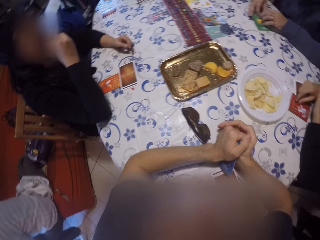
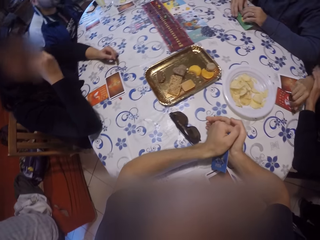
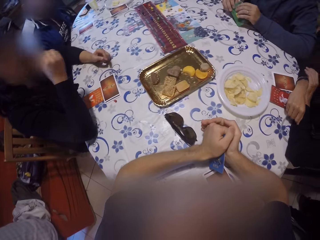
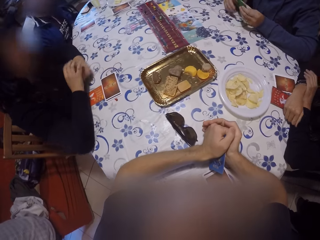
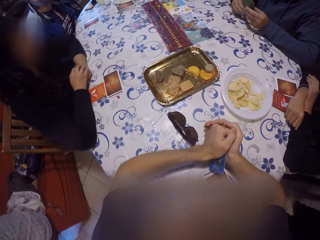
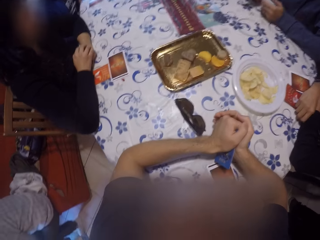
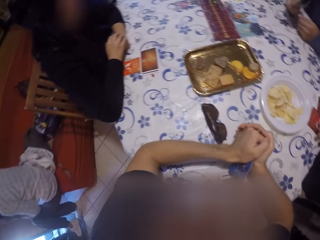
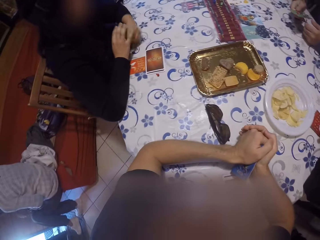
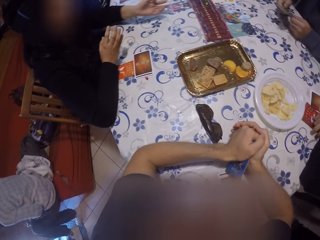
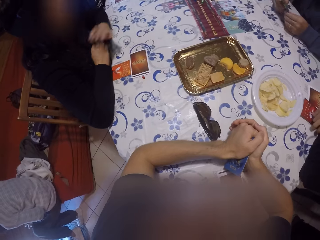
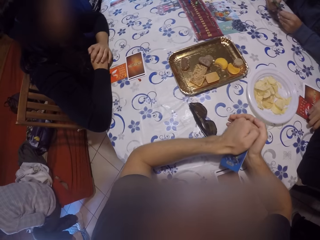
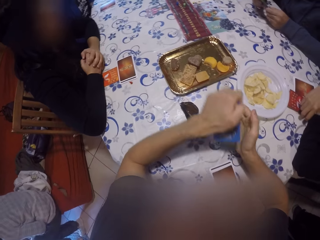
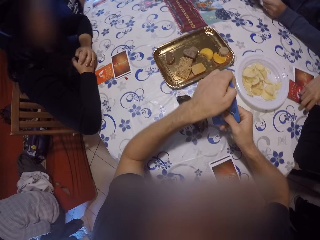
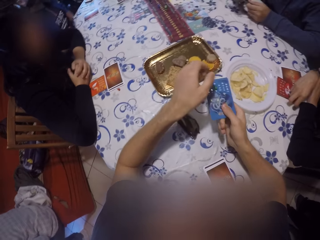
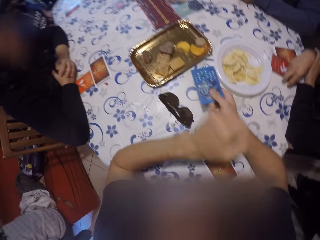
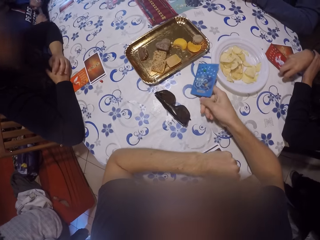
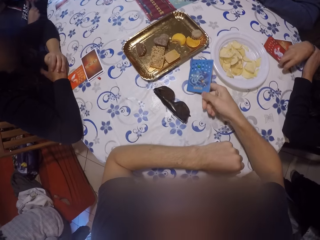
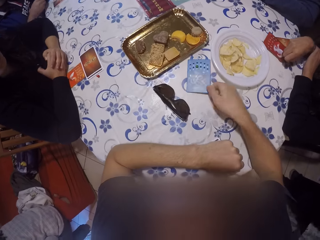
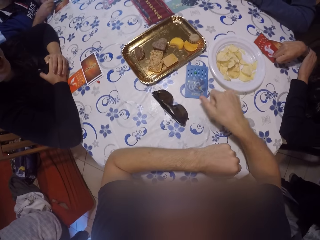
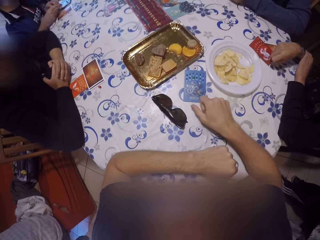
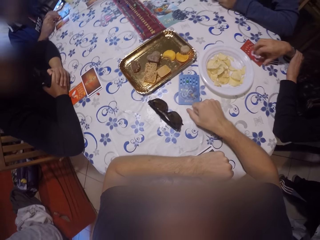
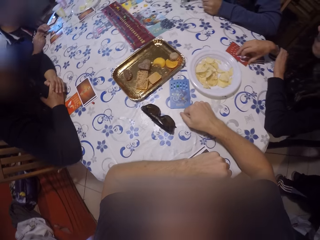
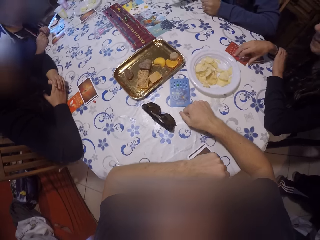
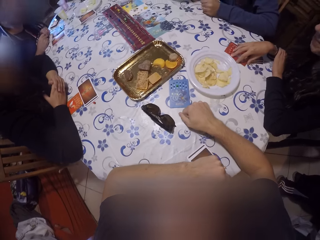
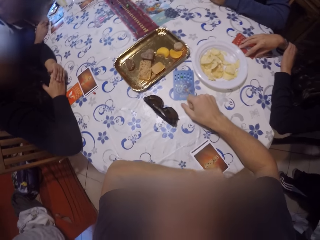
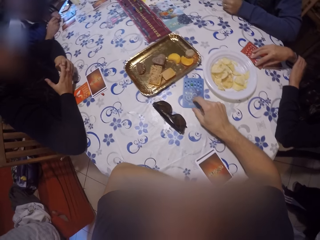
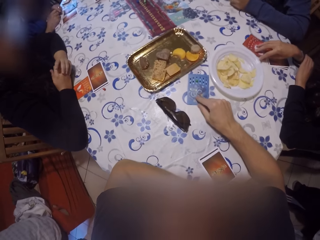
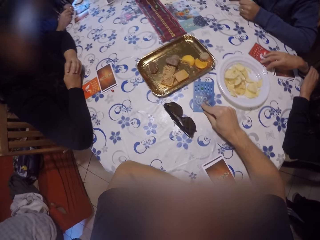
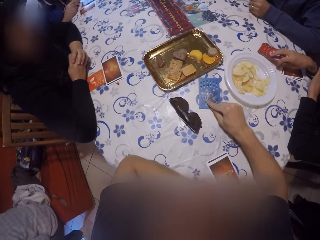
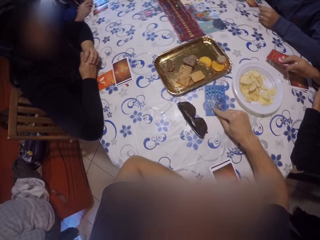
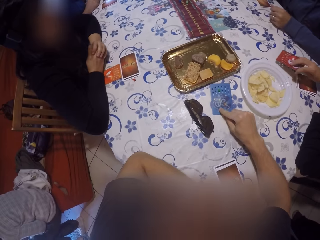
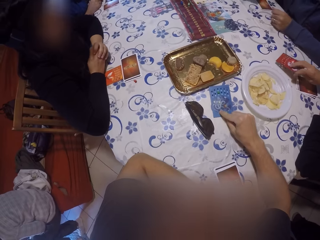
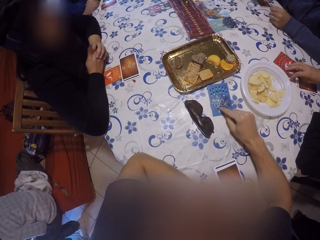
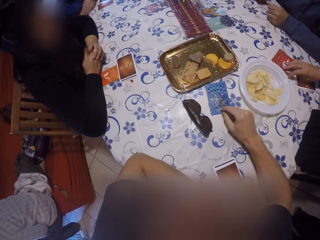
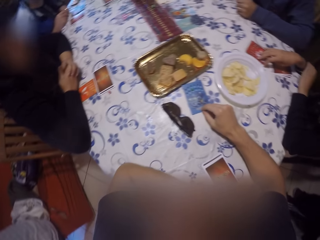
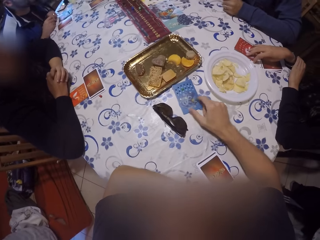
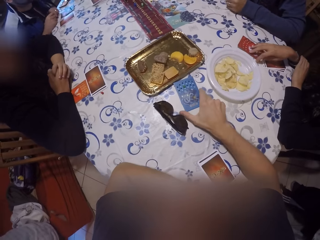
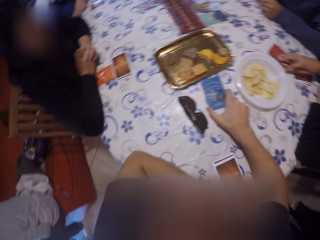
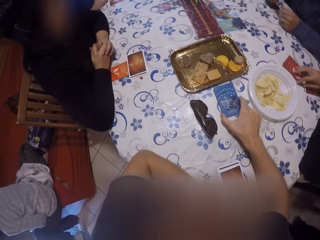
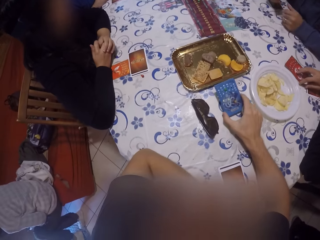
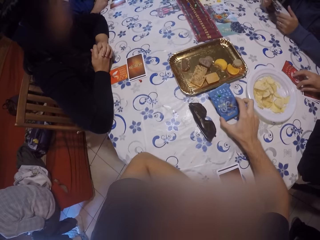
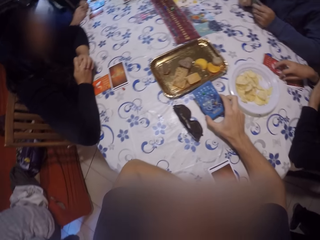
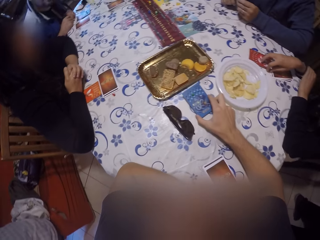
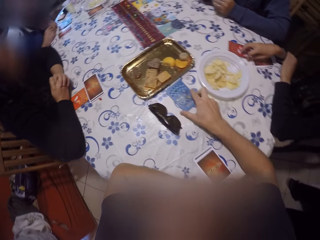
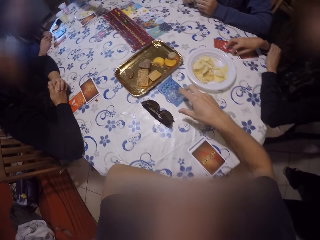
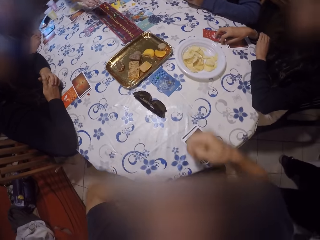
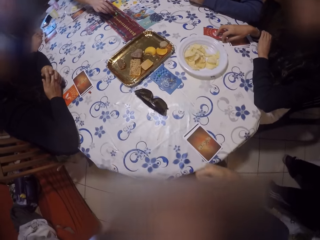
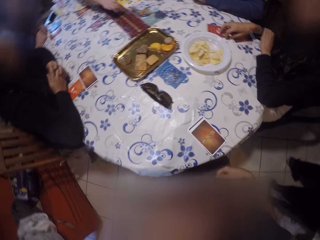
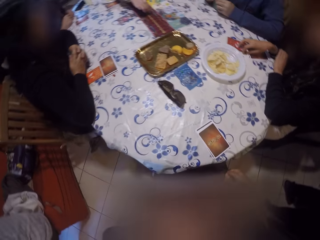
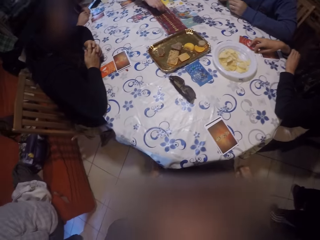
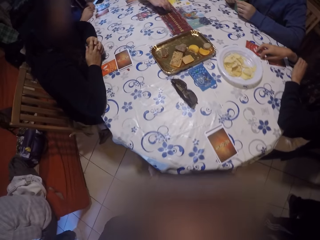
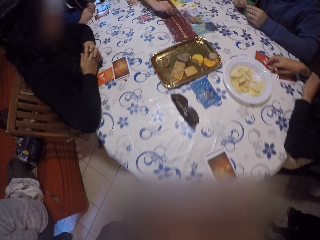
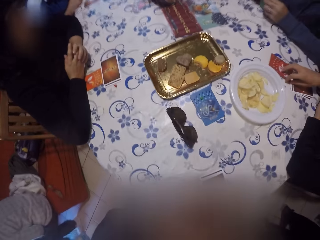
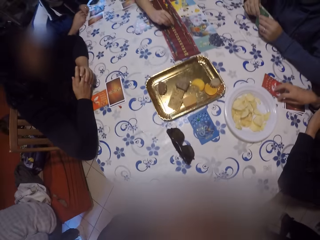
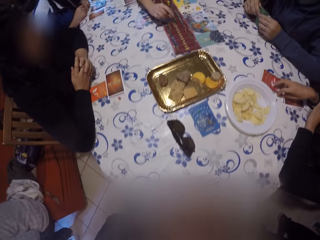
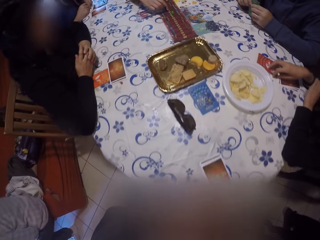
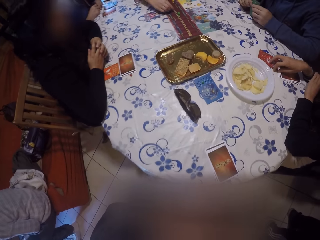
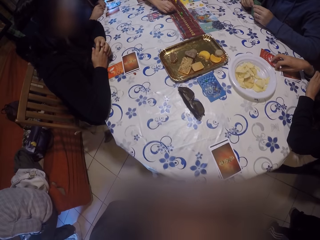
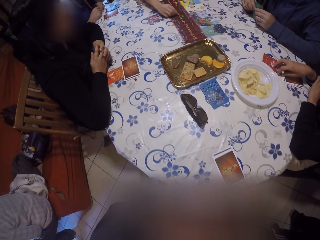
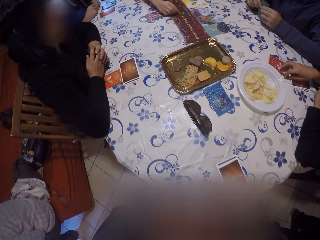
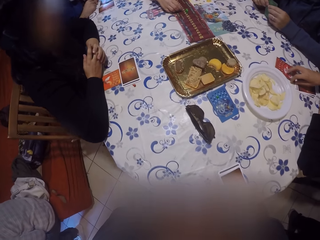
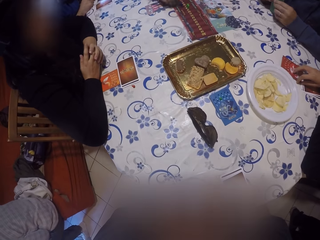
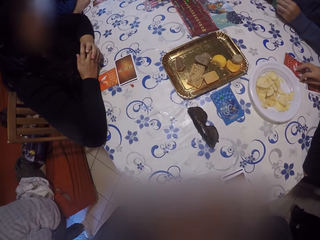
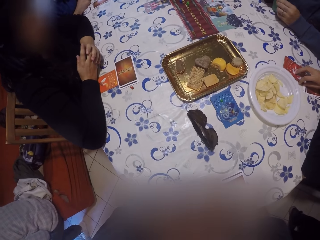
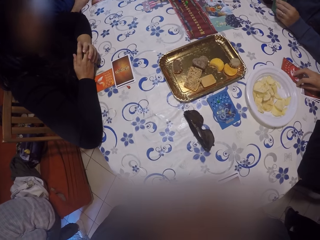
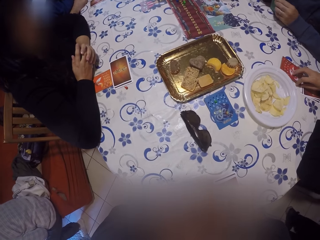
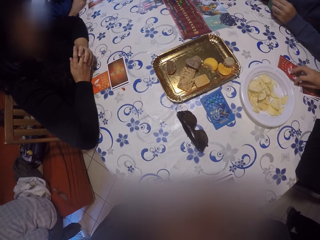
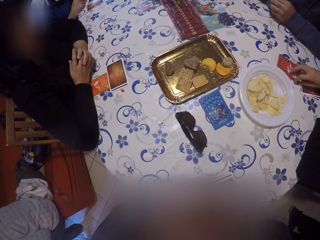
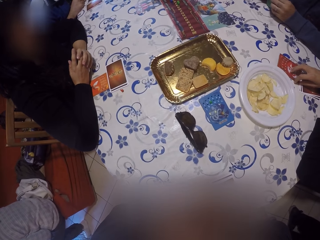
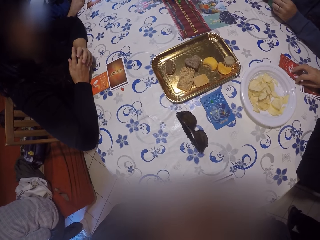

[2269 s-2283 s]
The camera wearer drops the card on the table. A lady plays a tile on the board with her right hand.

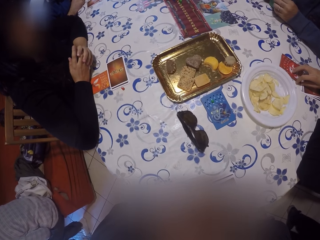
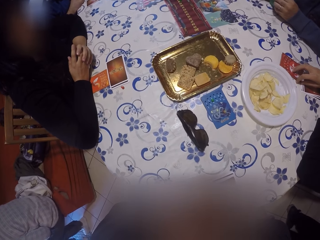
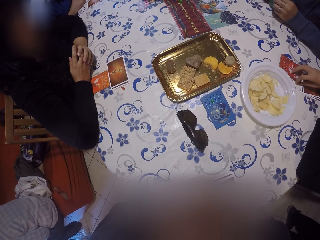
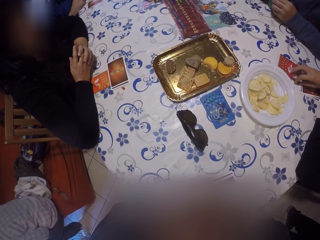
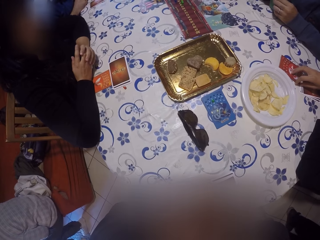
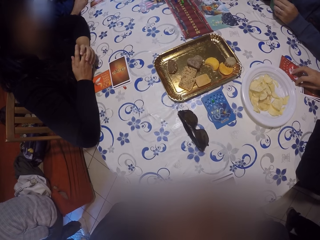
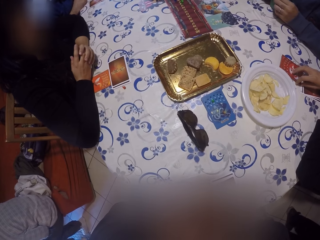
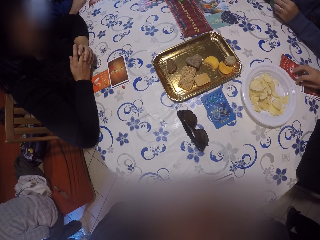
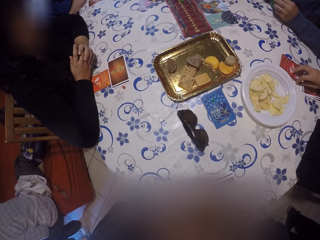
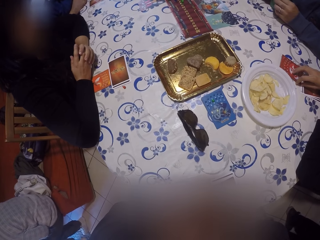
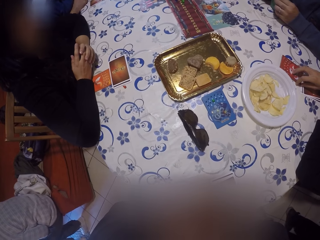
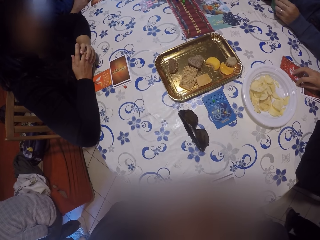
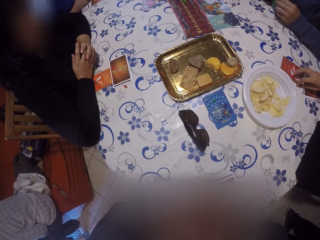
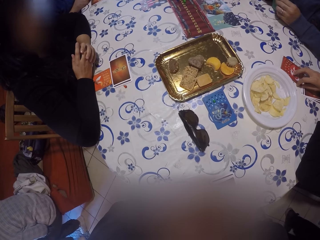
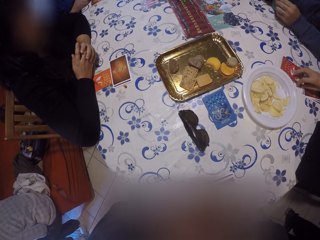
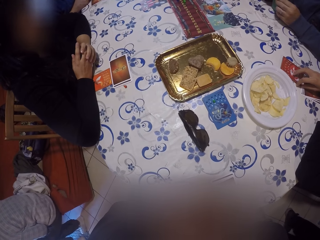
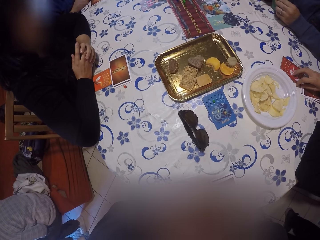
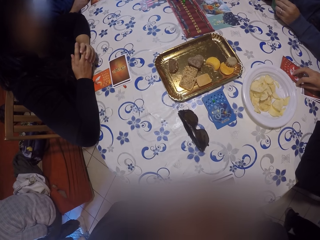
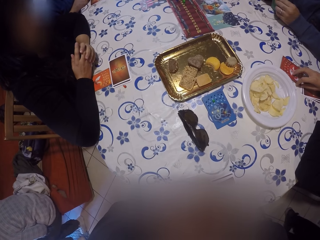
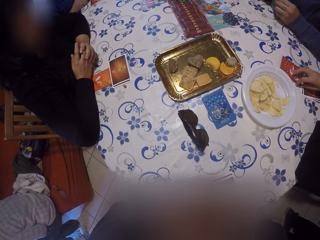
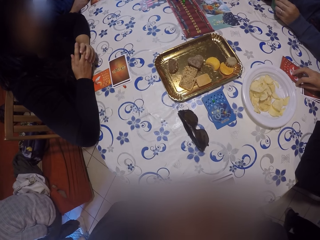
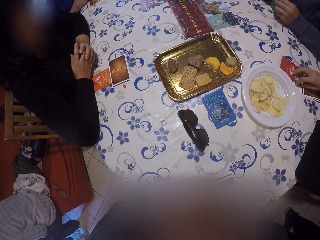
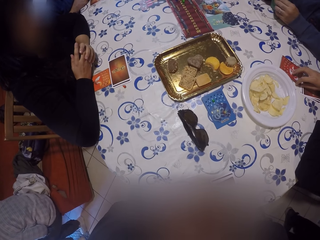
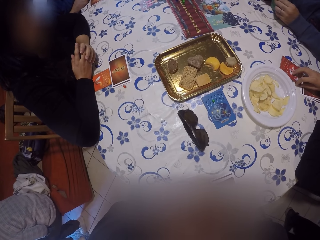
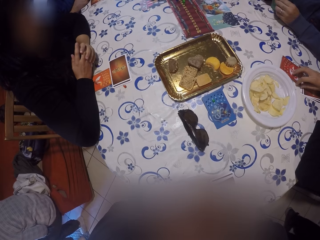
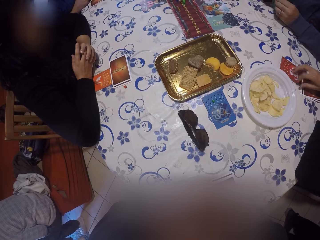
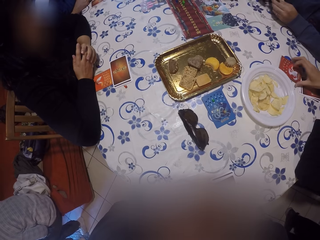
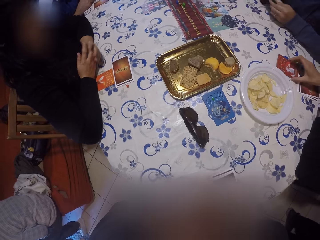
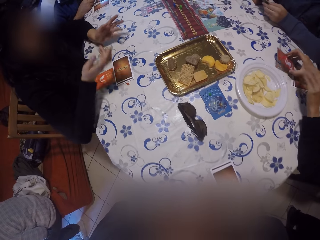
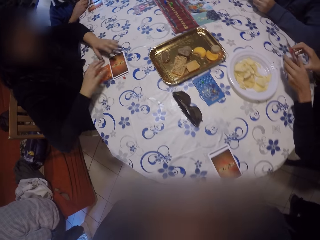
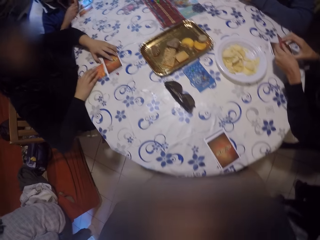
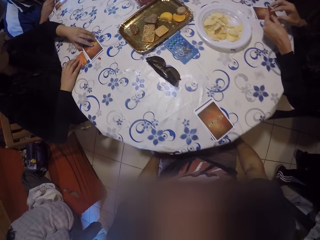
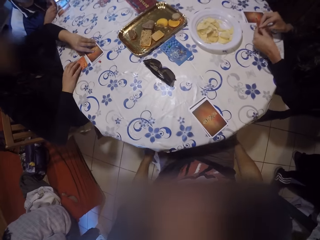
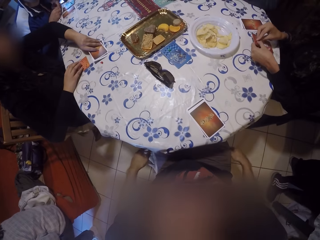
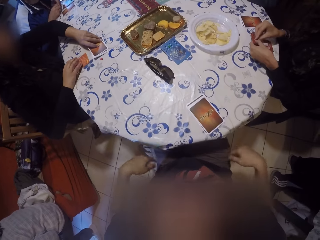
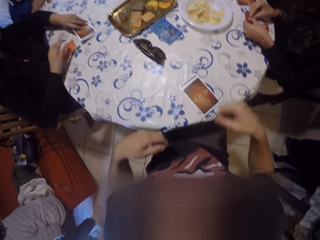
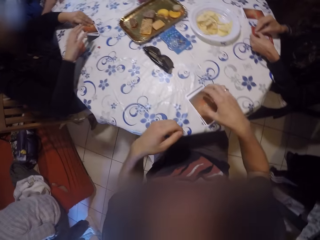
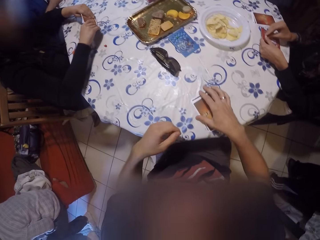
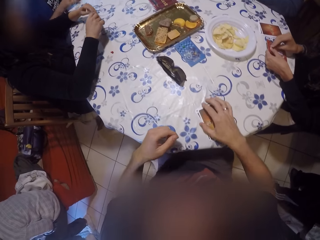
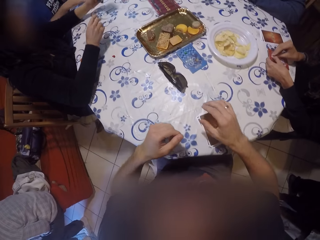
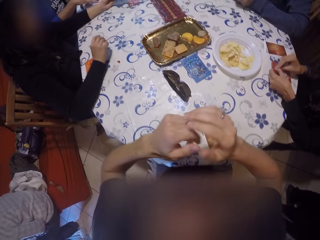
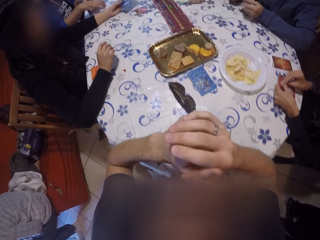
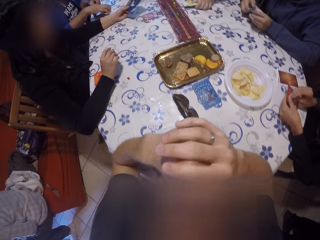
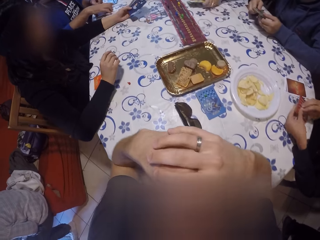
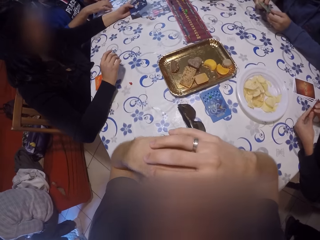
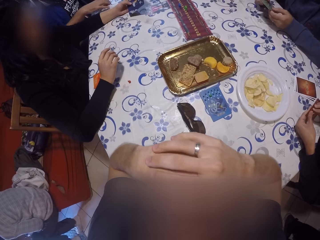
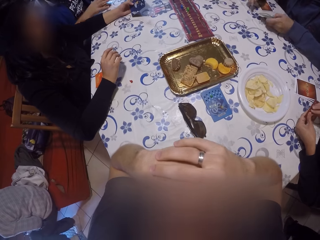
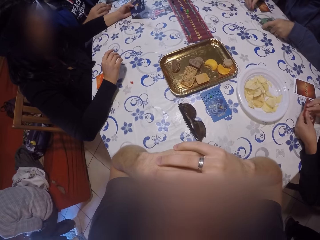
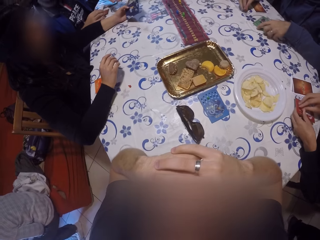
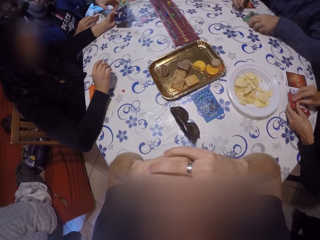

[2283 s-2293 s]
The camera wearer looks at the play cards. The lady picks up her cards. The camera wearer takes the play card. He moves his hand.
